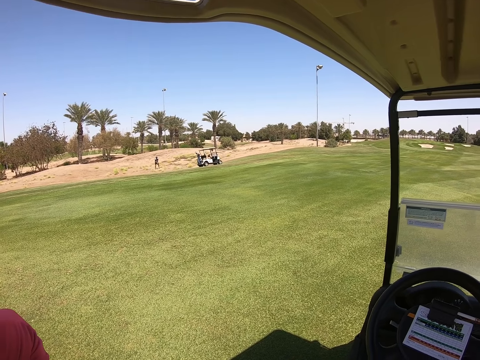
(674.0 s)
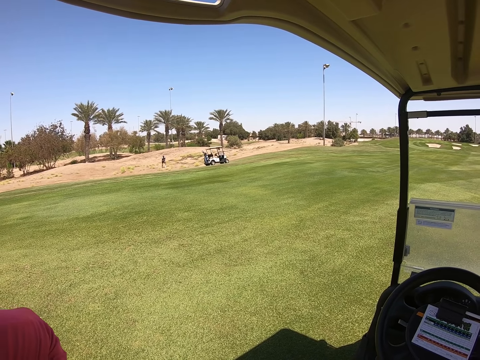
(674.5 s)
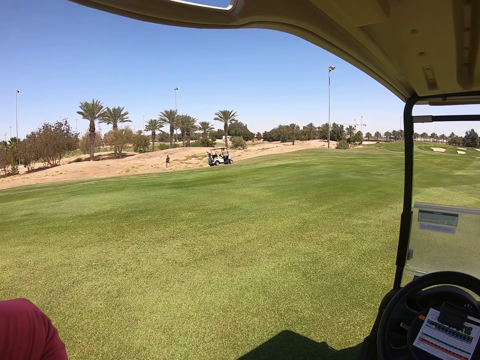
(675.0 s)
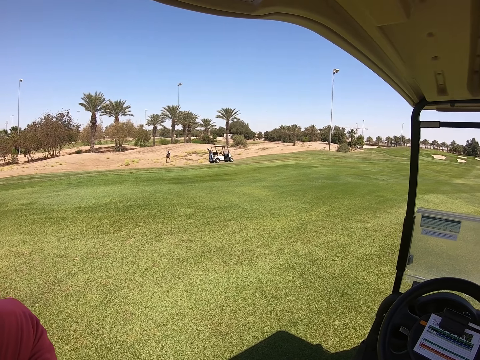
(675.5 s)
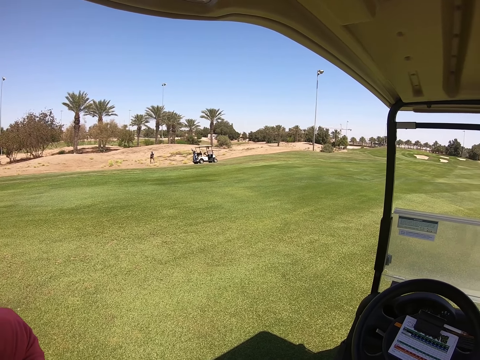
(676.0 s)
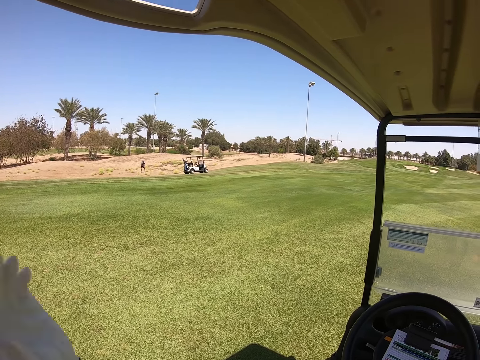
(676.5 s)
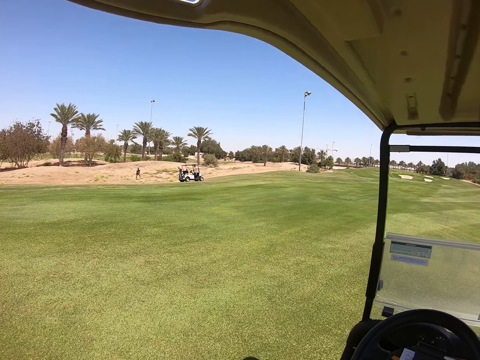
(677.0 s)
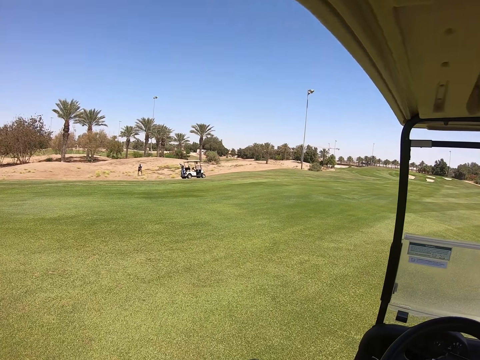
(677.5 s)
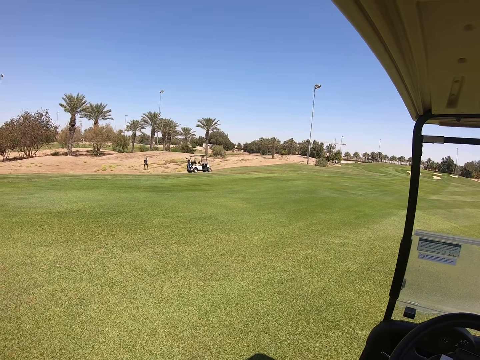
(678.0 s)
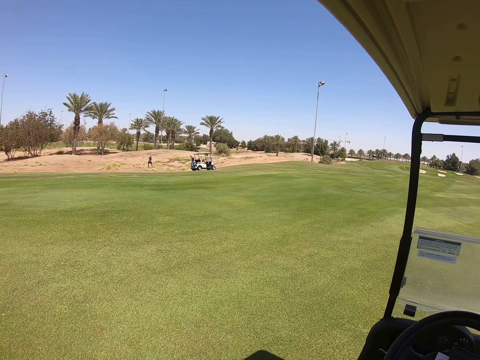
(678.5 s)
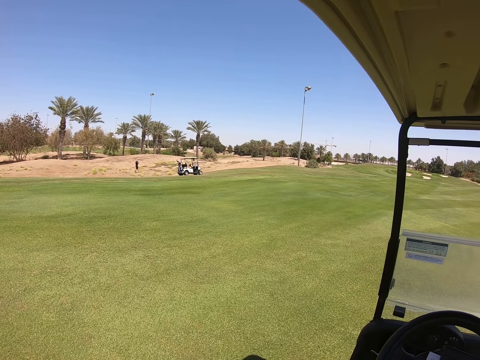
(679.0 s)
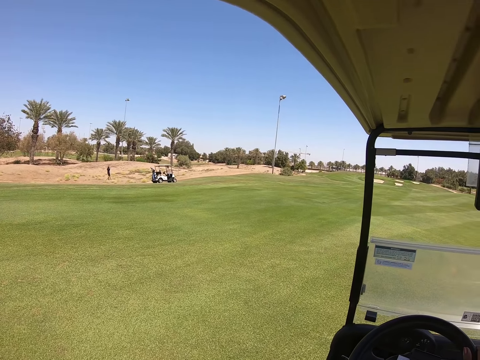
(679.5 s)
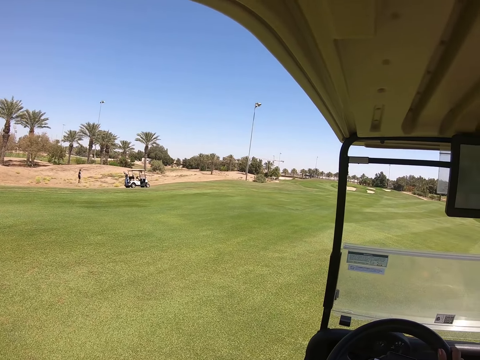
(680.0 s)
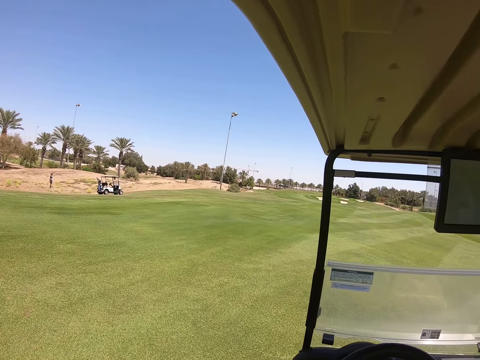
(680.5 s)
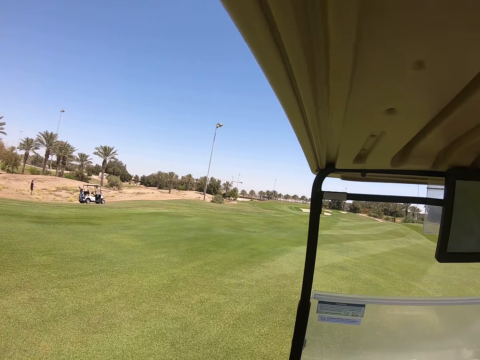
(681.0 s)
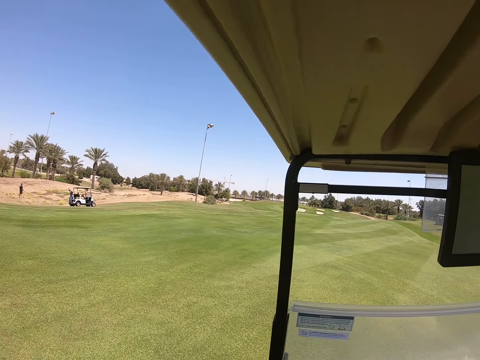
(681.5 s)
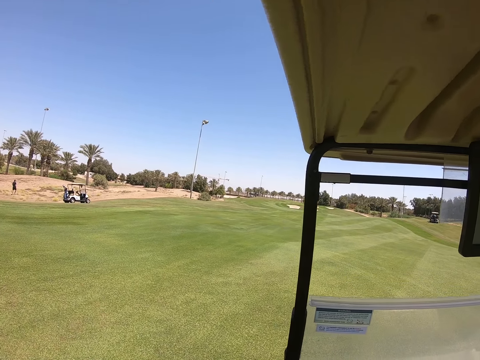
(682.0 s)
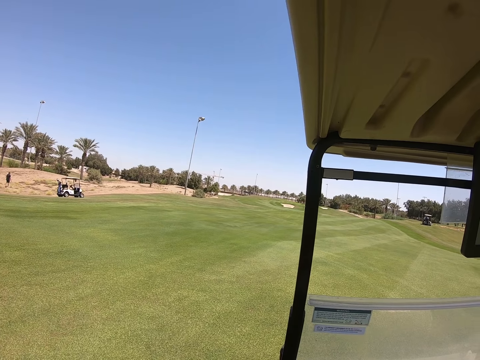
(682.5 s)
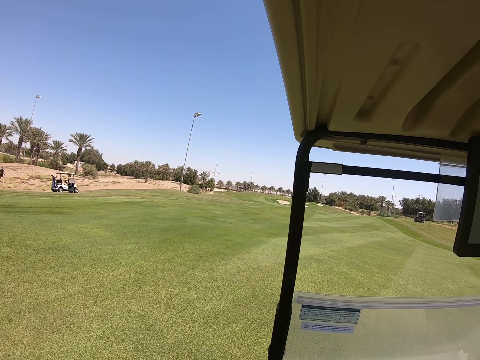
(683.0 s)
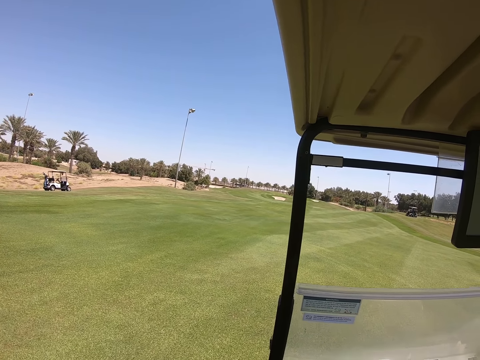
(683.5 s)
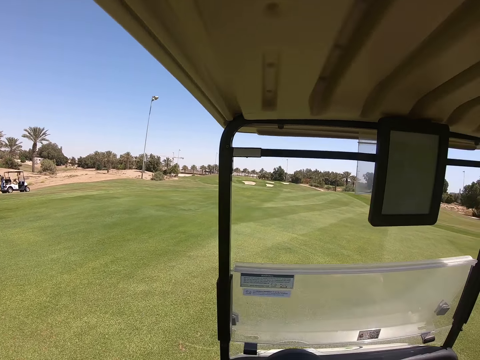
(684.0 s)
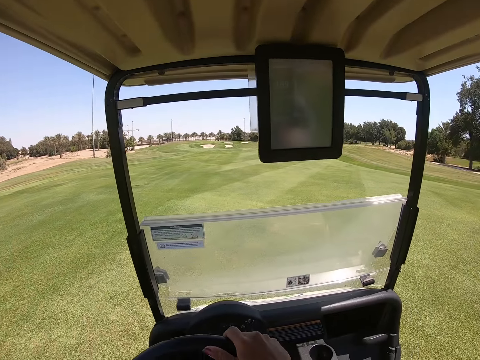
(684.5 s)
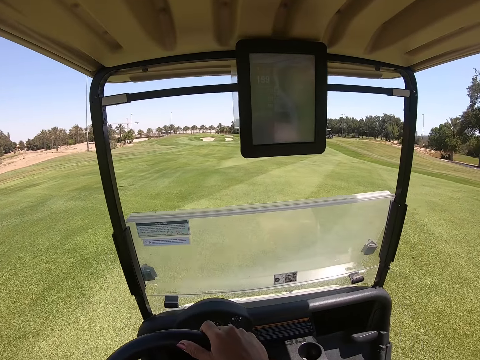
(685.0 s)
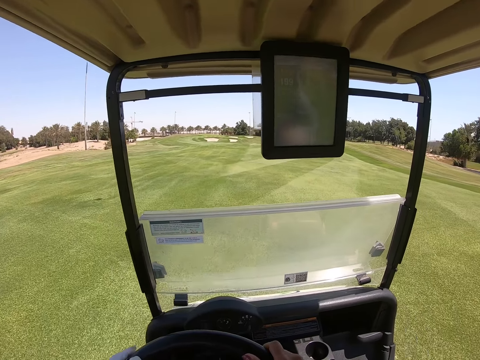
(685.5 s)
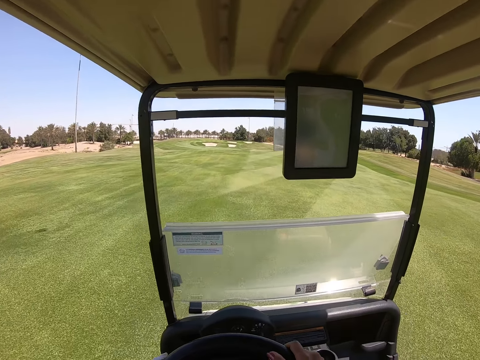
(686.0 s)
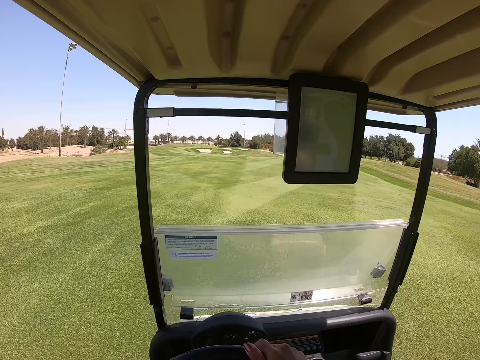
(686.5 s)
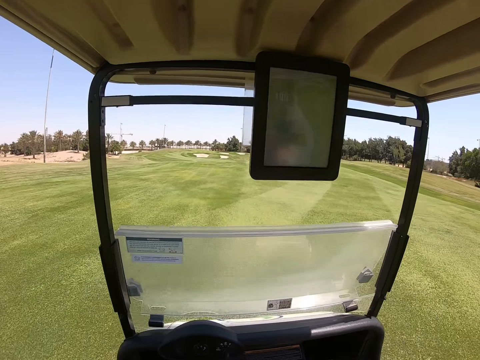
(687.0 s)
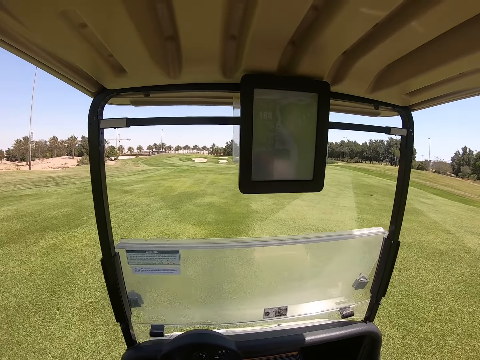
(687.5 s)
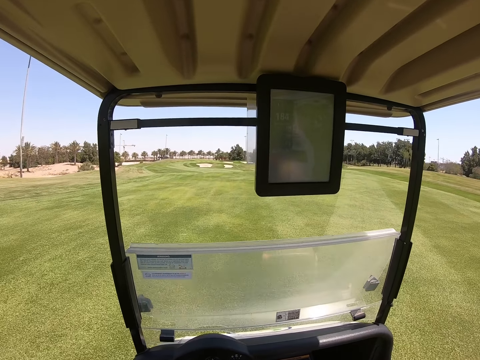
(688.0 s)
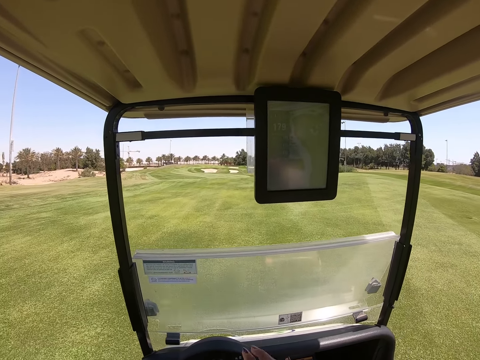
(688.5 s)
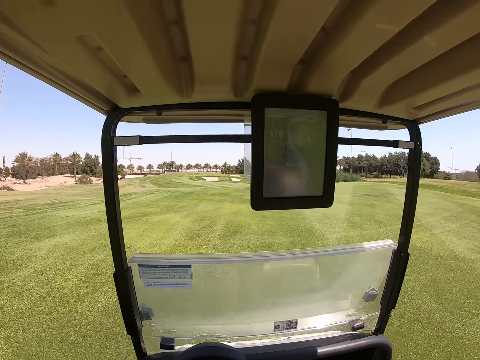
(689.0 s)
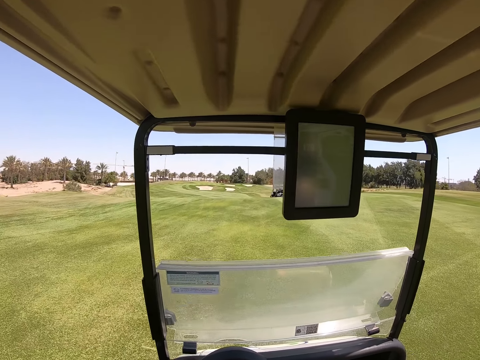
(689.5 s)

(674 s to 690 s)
The camera wearer puts a hand down. They drive the golf cart forward.

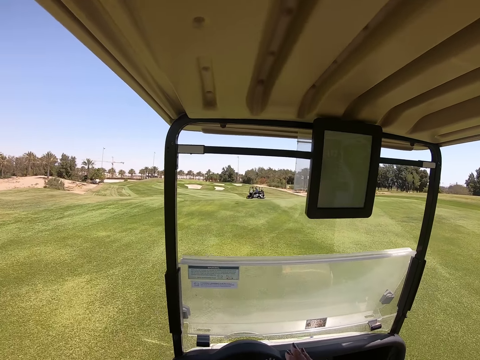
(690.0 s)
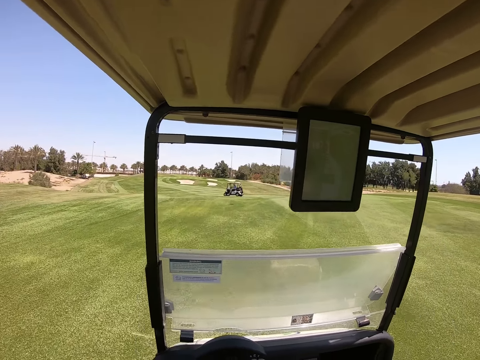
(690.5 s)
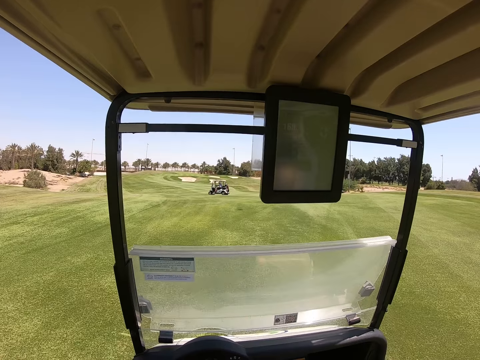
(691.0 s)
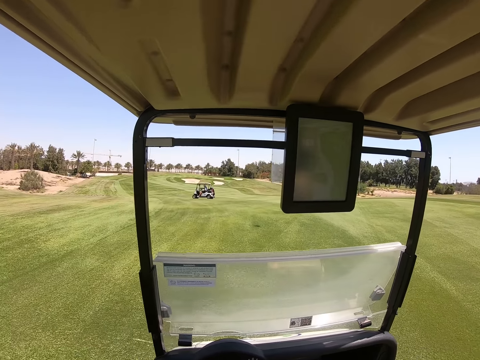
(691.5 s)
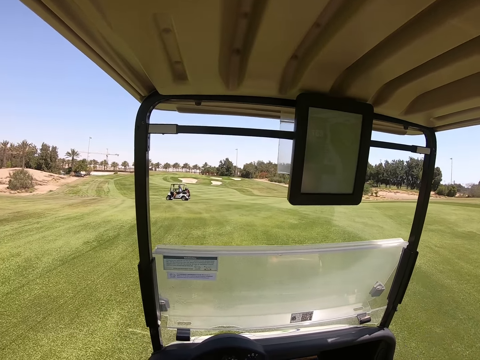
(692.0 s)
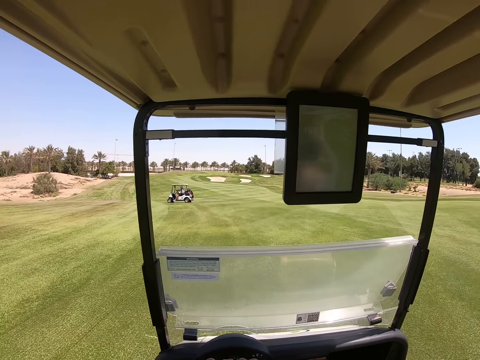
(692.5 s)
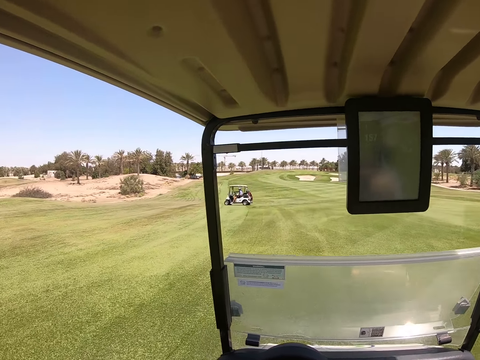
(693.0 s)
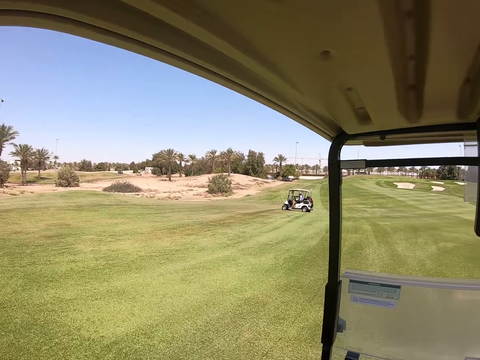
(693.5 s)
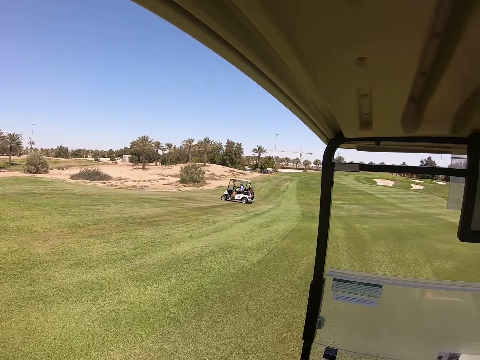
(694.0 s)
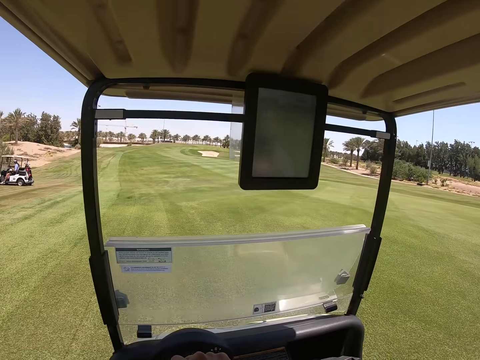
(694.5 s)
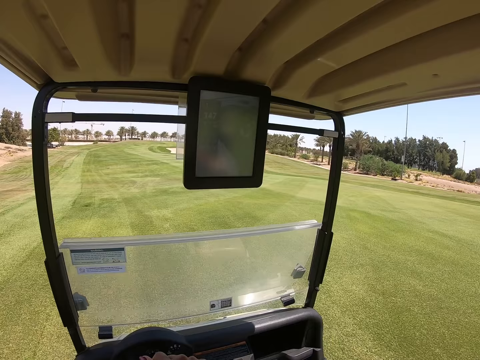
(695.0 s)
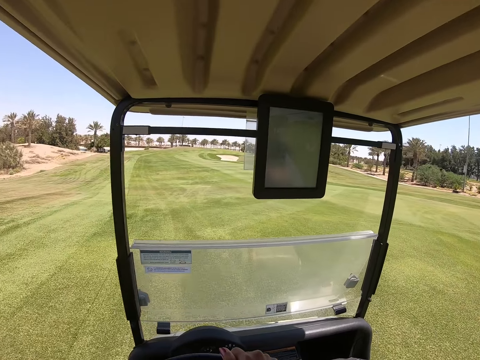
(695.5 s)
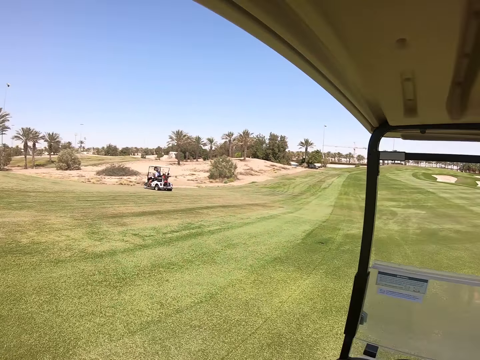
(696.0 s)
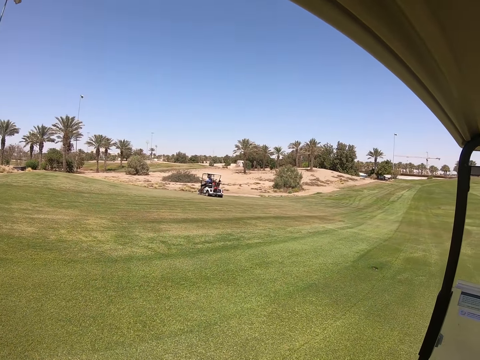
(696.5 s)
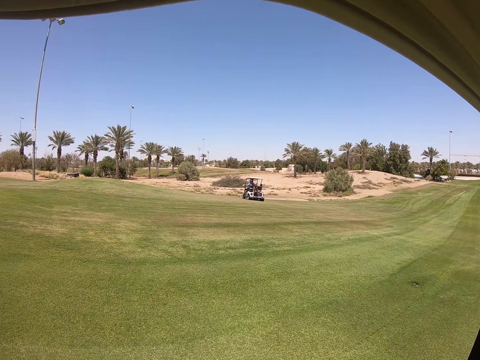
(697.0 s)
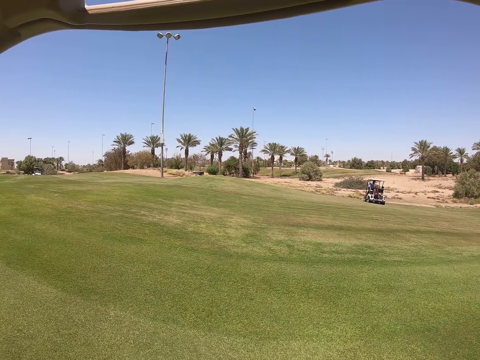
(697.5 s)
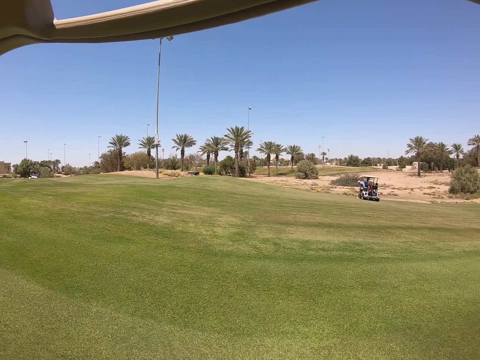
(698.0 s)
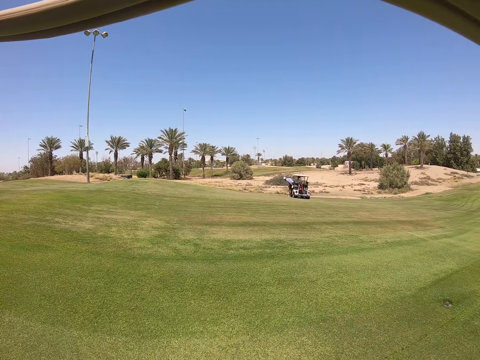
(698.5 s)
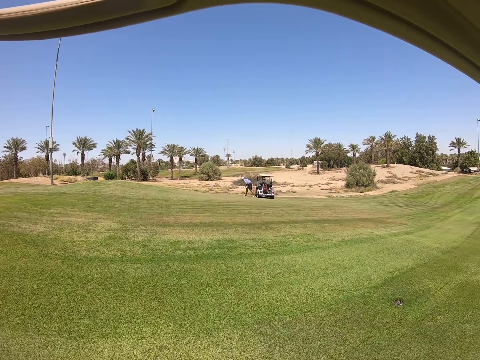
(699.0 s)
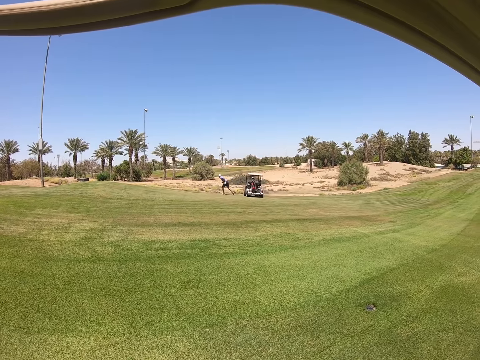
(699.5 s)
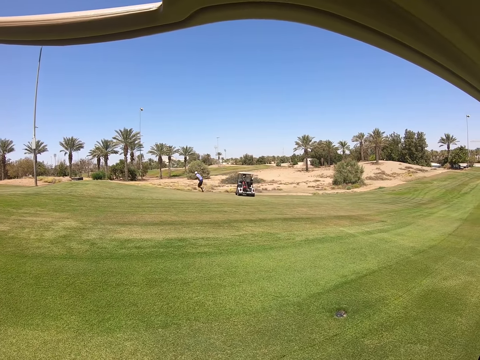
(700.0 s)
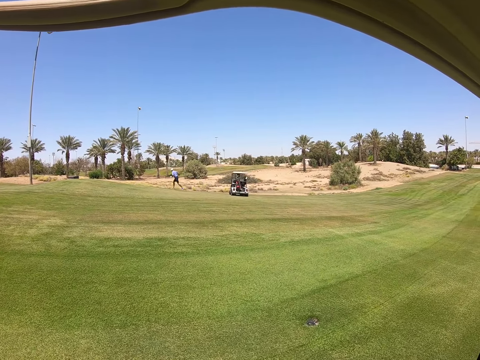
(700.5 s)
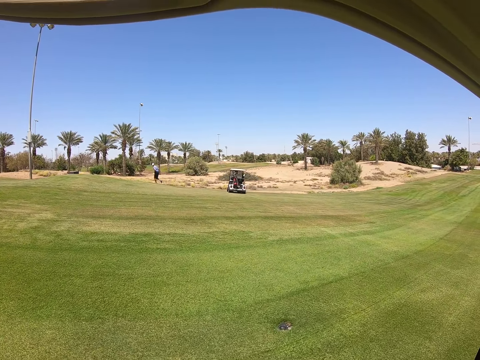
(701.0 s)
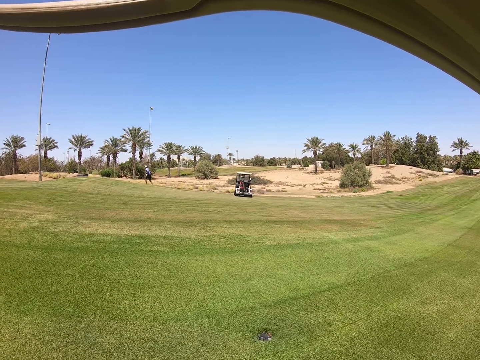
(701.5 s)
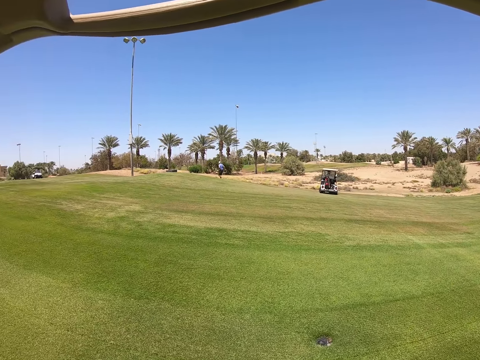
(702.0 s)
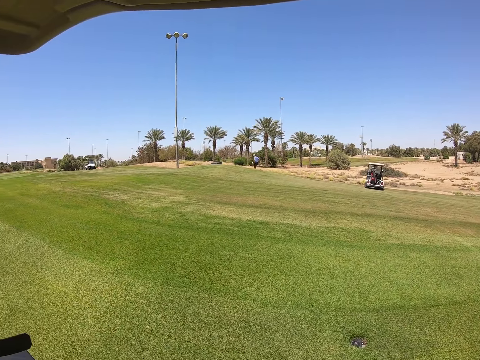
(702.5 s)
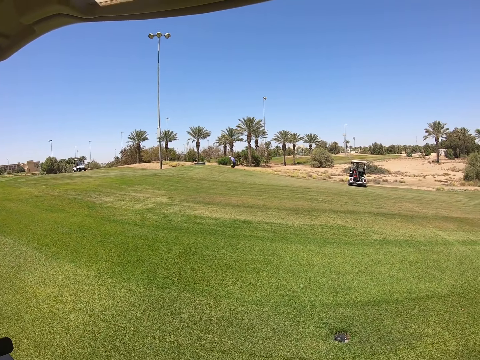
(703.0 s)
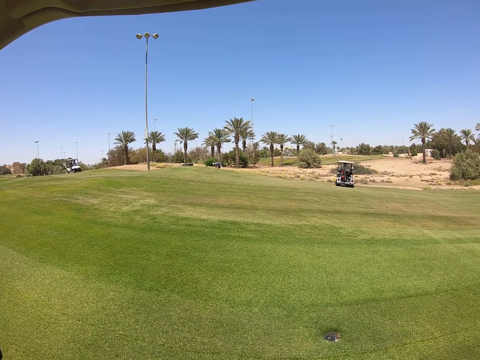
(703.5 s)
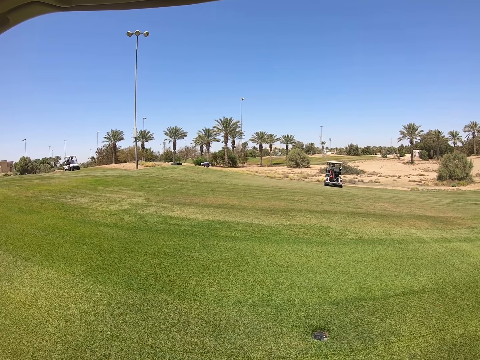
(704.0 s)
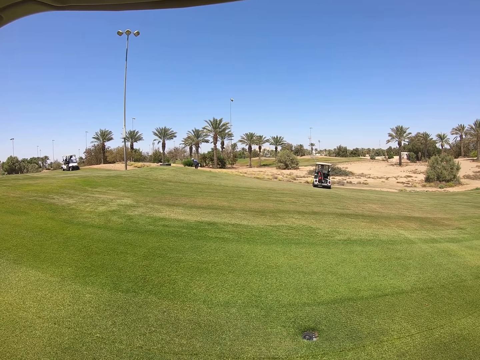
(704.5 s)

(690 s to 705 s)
The camera wearer stops the golf cart.
